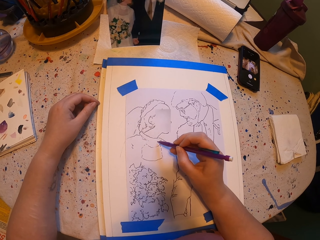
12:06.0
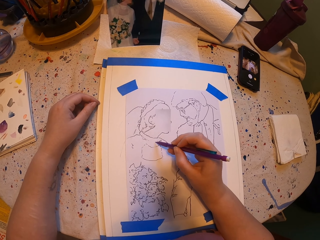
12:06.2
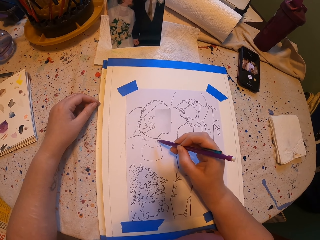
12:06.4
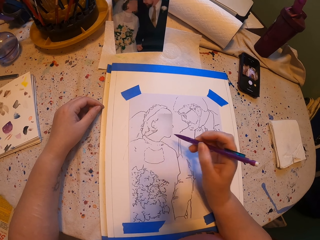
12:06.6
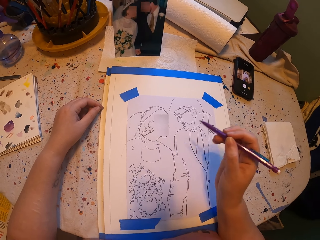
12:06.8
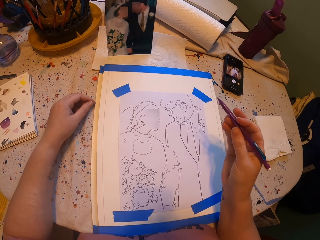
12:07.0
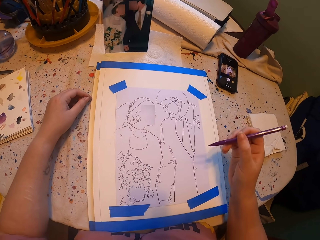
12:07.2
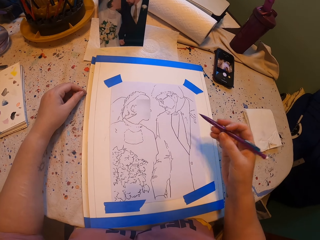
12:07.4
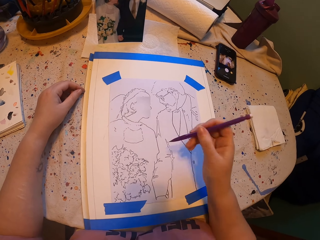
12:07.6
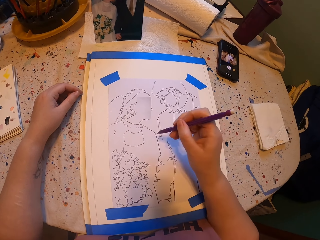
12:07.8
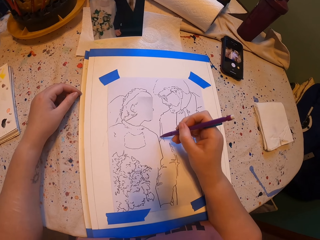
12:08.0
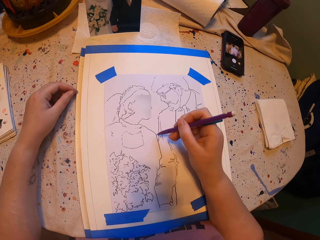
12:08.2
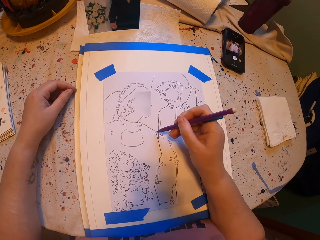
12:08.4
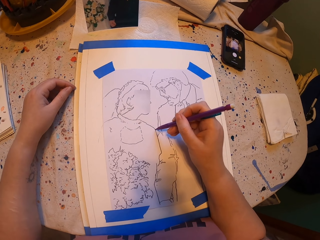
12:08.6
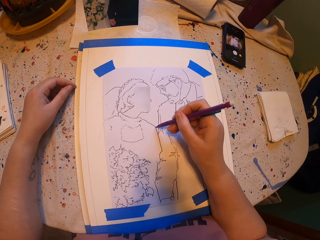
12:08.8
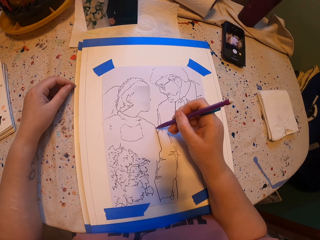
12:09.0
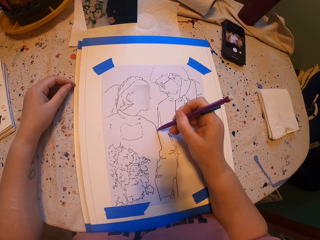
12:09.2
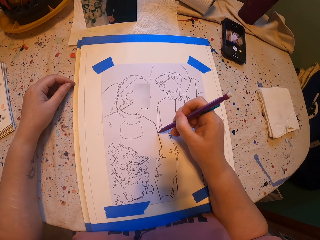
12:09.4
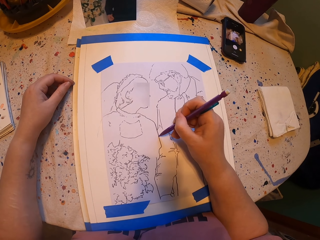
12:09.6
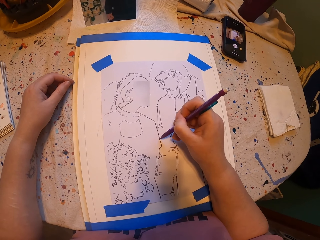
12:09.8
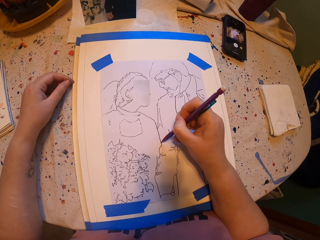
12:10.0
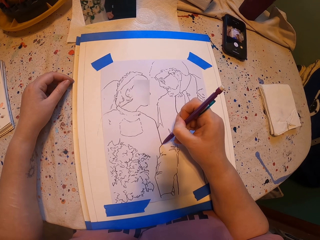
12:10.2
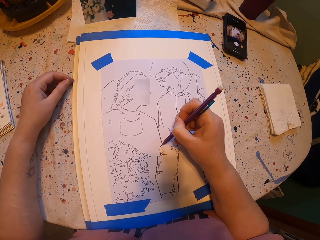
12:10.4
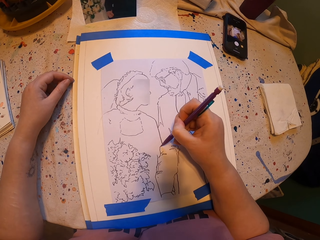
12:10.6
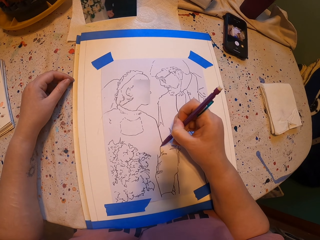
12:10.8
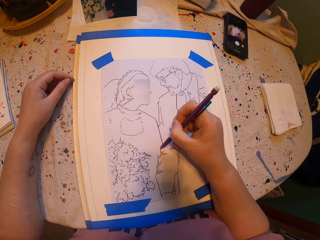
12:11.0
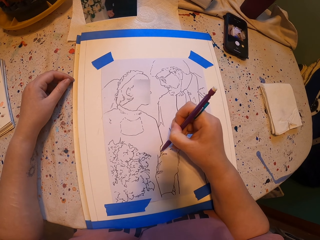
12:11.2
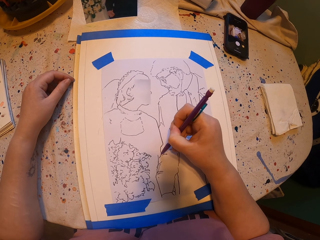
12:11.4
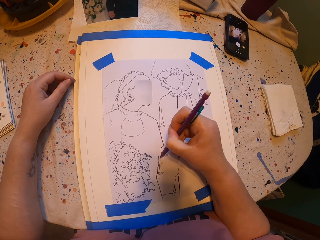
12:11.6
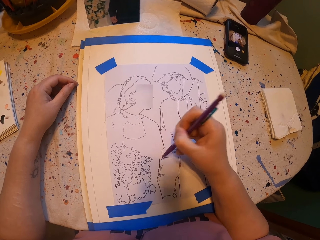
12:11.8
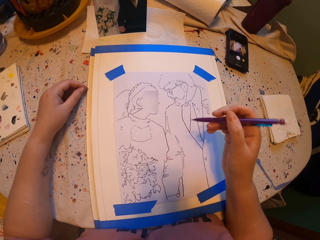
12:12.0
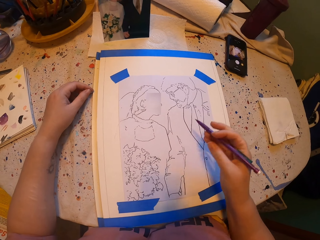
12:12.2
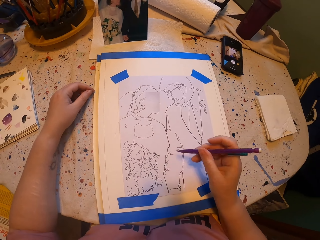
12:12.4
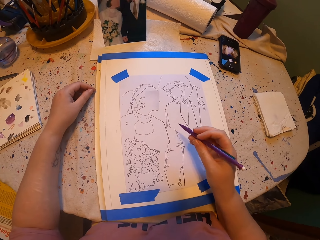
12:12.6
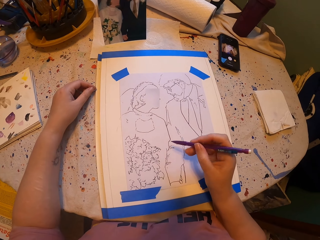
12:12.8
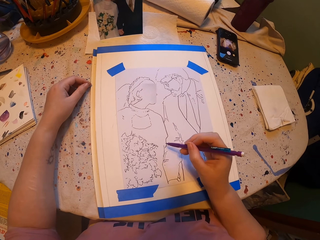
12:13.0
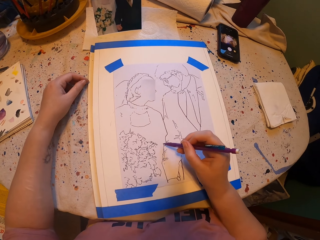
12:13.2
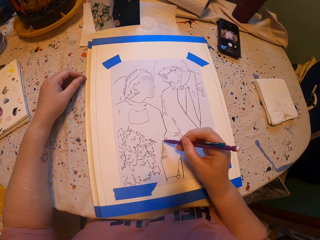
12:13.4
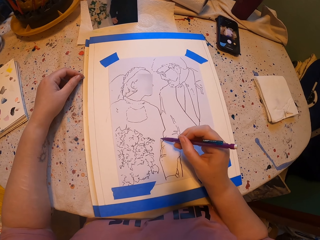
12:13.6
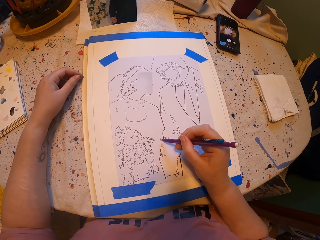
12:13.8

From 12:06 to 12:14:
The camera wearer lifts the pencil. They draw with the pencil.

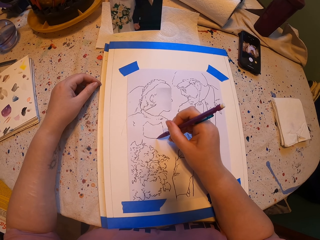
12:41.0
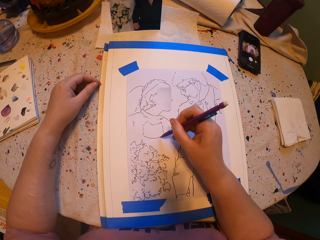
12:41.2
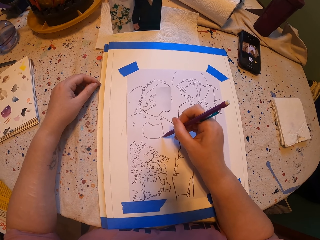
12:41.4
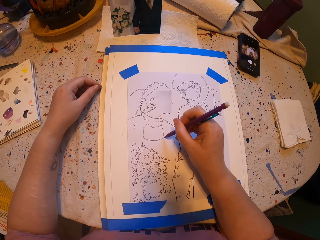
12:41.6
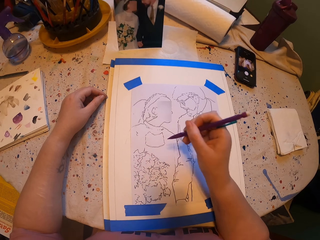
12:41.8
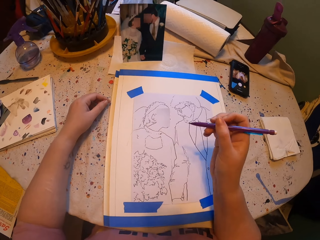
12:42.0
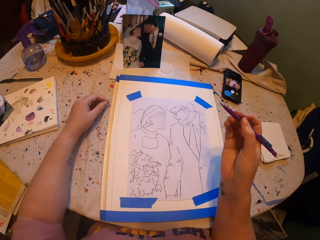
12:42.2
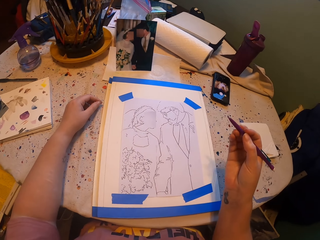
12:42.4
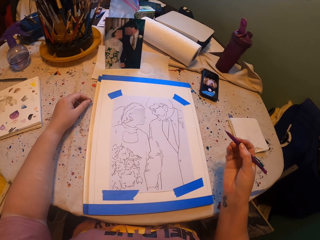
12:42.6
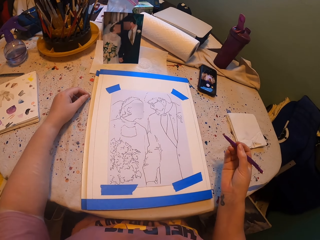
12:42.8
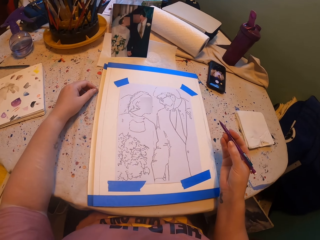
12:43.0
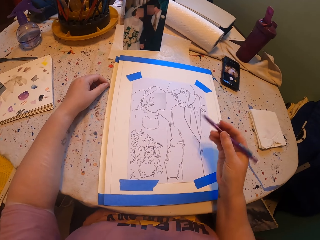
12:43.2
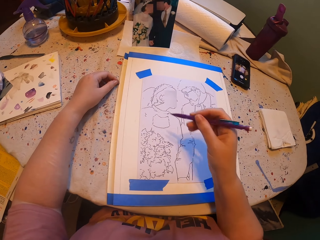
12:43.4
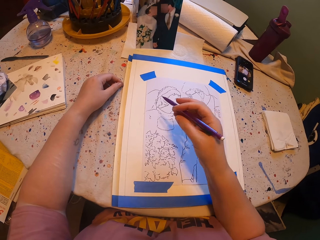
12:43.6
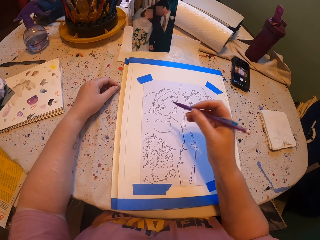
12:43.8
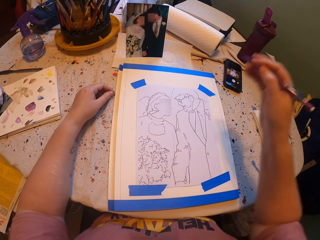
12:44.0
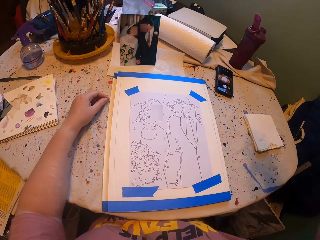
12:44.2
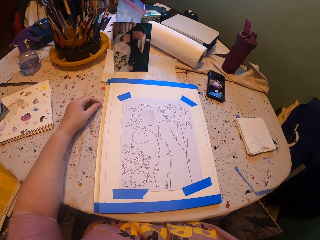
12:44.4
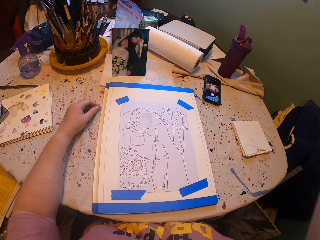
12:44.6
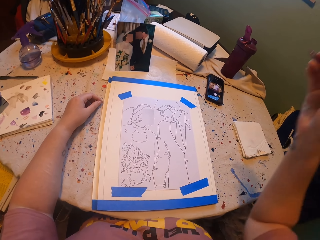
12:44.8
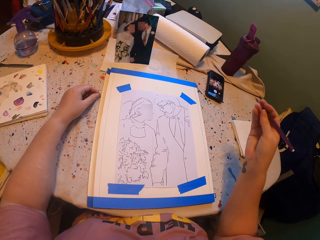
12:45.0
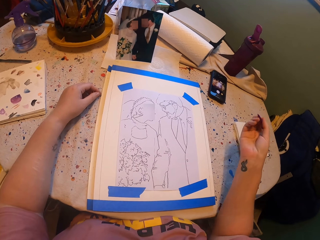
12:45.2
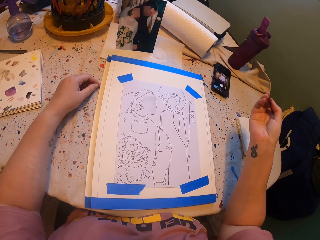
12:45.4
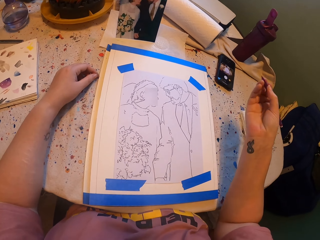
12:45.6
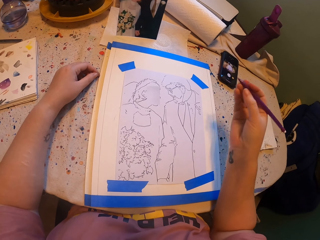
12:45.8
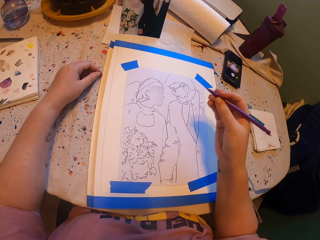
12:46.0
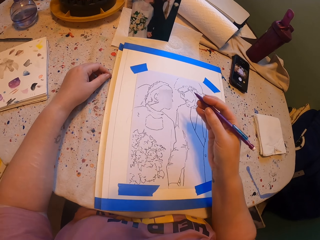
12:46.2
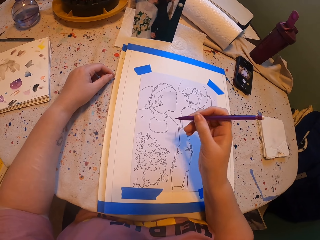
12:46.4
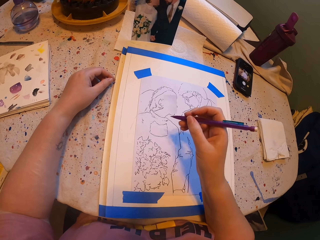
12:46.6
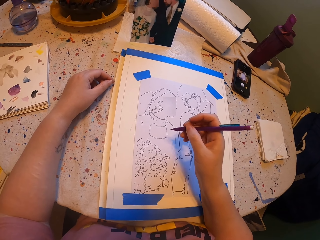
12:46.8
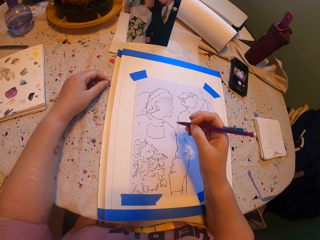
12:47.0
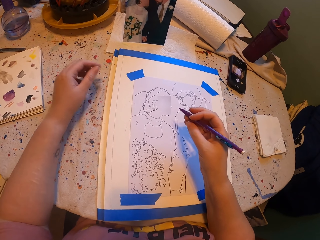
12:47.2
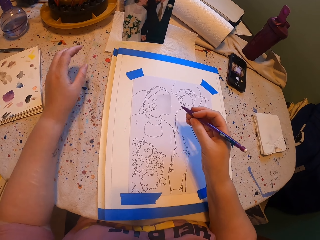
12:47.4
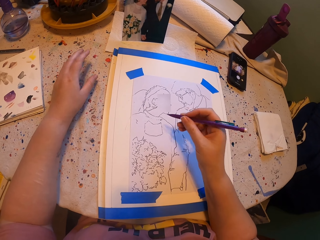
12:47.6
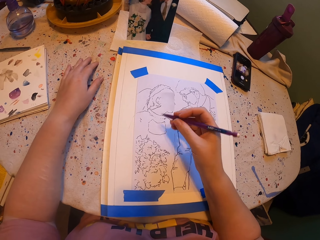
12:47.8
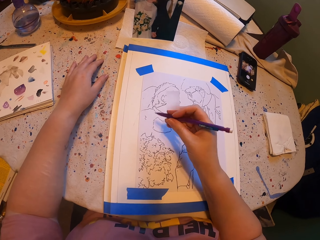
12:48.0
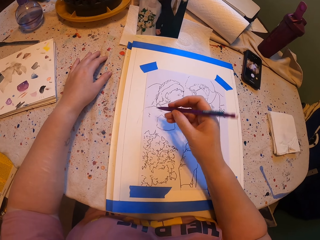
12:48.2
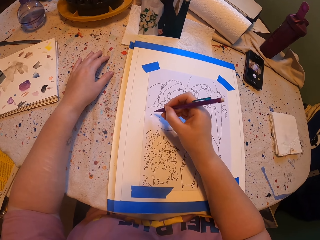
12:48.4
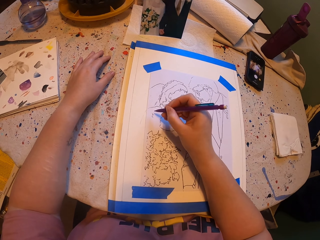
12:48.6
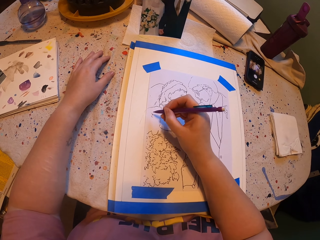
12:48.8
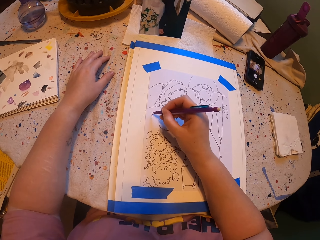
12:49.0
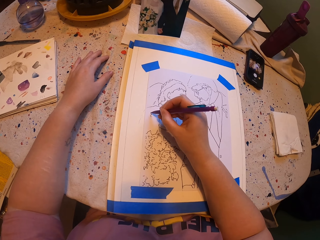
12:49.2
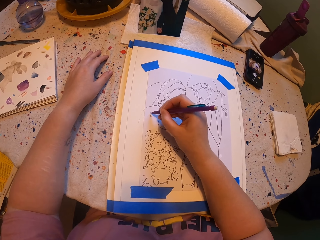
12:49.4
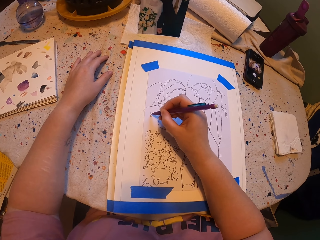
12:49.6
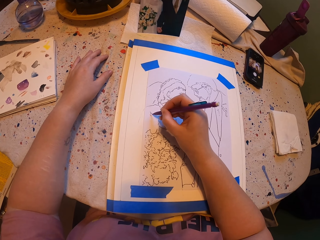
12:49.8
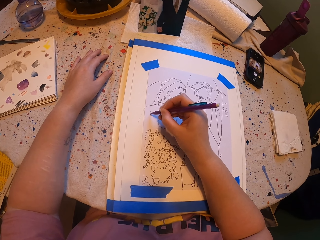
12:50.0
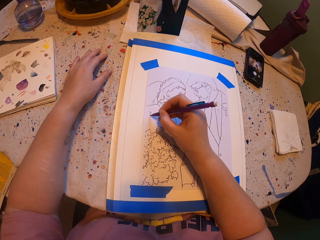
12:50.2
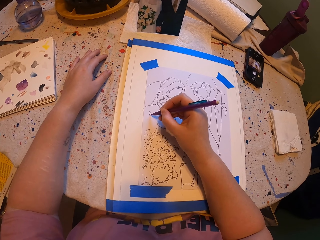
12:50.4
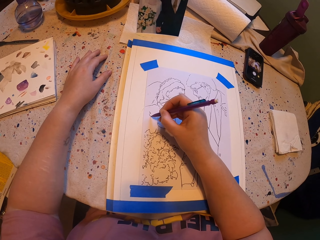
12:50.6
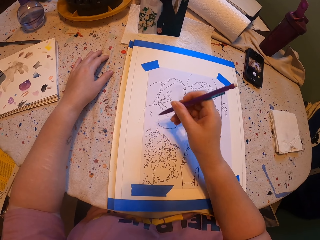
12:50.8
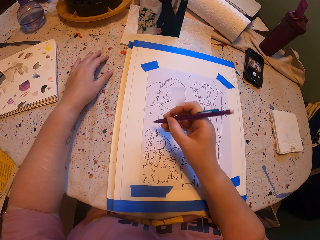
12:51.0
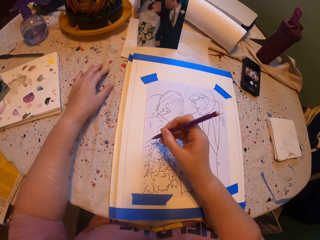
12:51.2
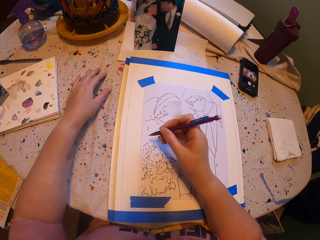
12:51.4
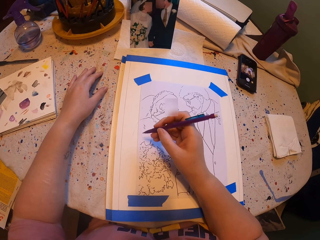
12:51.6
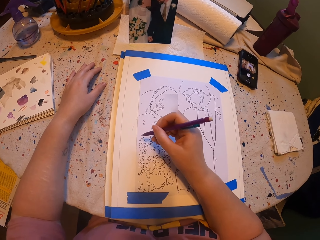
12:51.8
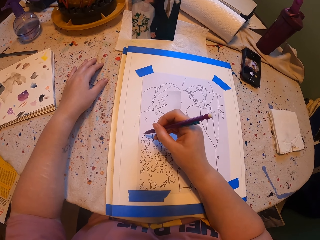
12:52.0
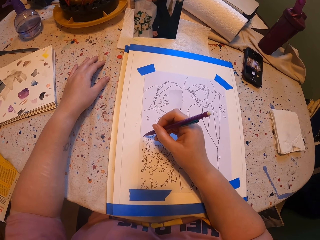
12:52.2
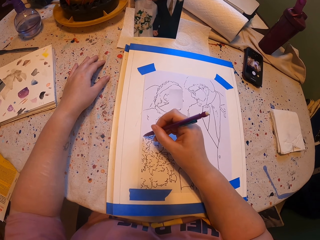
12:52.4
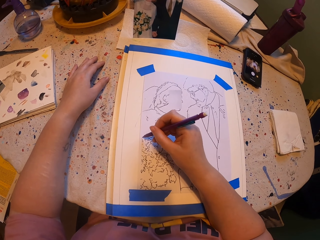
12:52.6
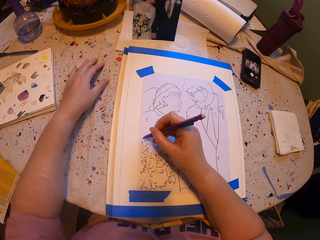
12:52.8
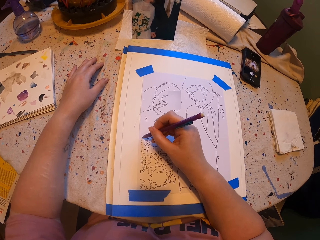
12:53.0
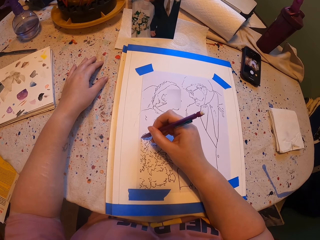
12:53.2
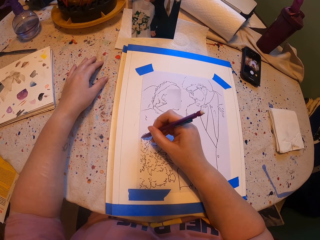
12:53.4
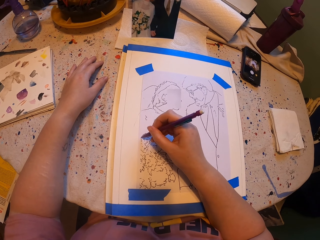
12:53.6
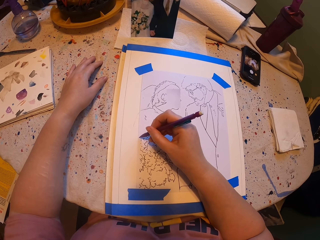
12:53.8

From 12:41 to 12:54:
The camera wearer lifts the pencil. They lift the right hand. They look at the drawing. They draw with the pencil.
